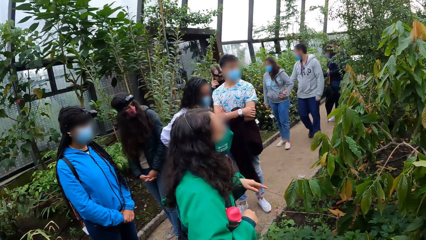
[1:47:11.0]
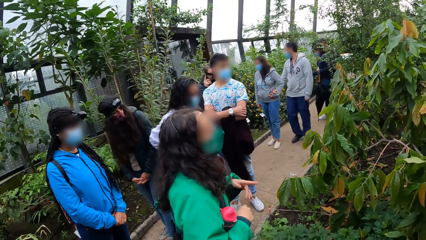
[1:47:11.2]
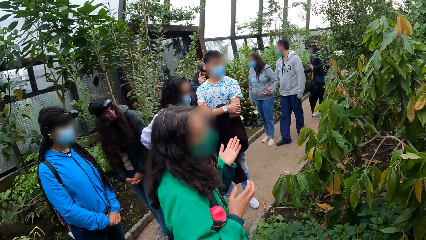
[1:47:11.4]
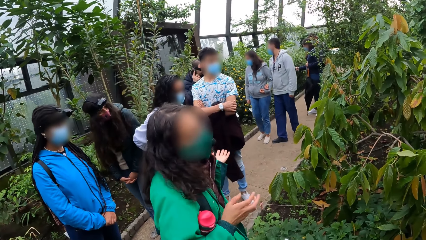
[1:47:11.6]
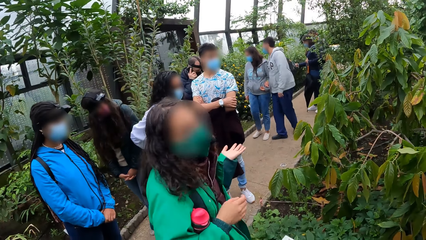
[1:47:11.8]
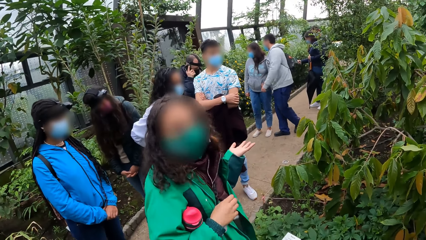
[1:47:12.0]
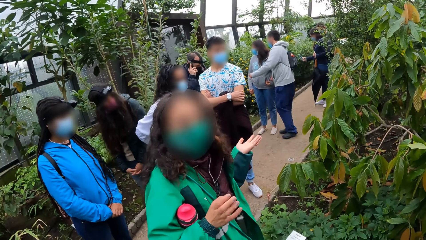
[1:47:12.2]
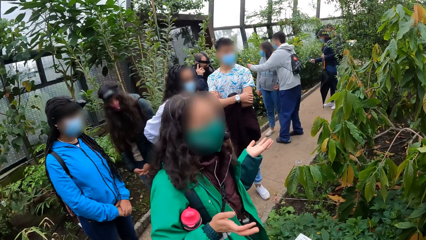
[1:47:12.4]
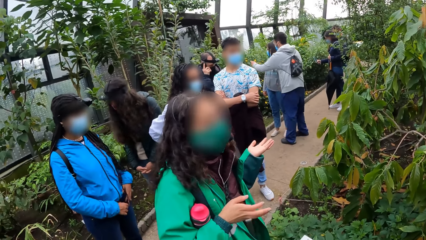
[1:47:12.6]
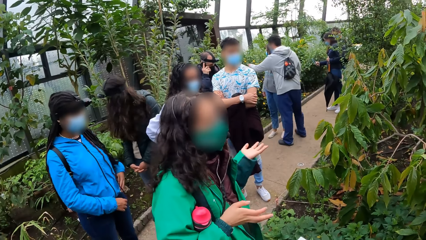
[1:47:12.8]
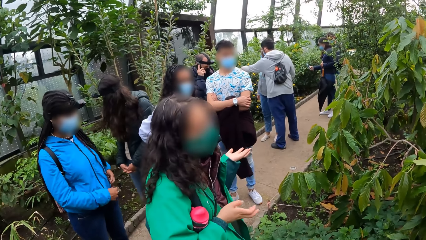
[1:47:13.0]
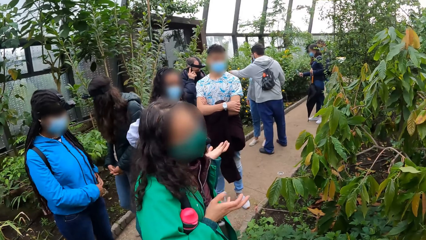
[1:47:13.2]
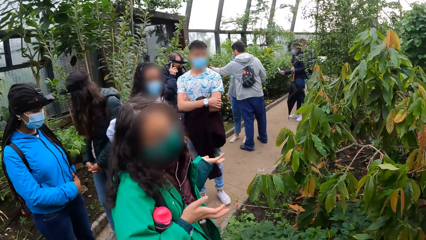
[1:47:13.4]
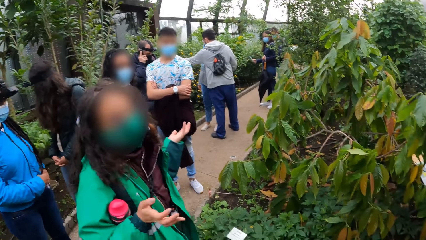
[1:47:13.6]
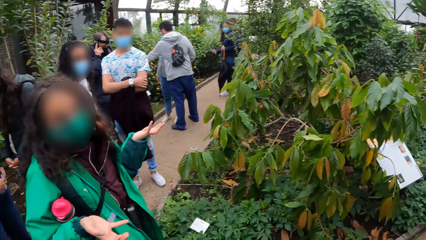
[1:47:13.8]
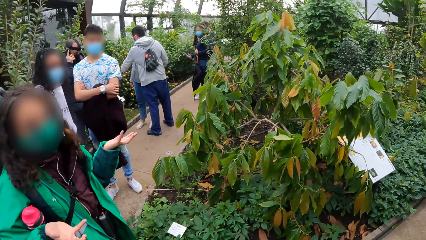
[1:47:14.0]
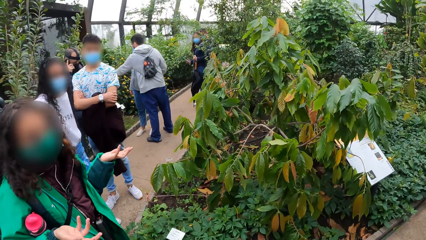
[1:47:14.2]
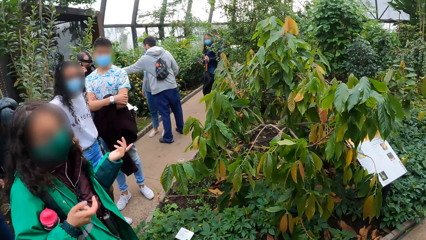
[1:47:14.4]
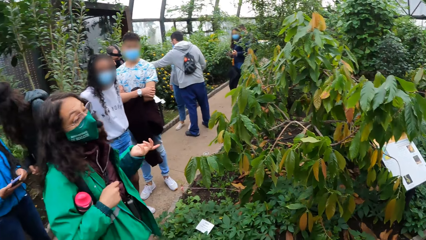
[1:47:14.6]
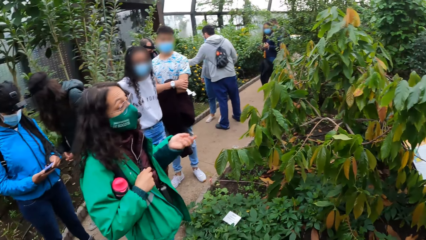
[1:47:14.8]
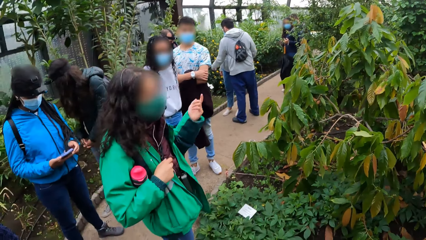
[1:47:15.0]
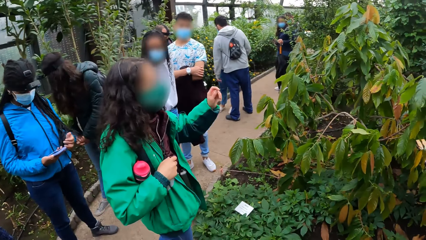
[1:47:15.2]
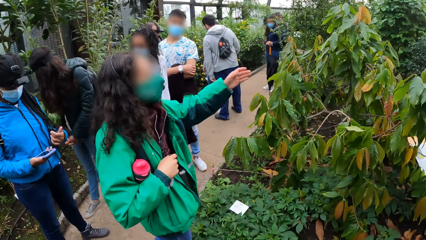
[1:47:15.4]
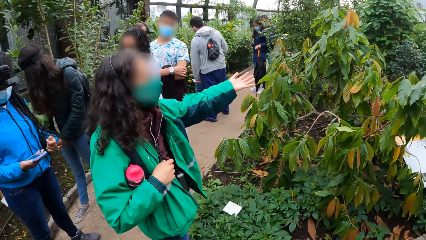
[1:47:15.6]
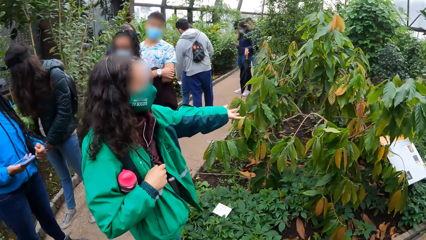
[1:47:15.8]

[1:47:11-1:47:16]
The camera wearer looks around the greenhouse.

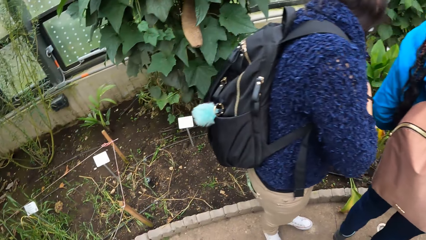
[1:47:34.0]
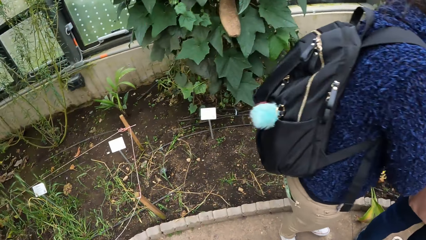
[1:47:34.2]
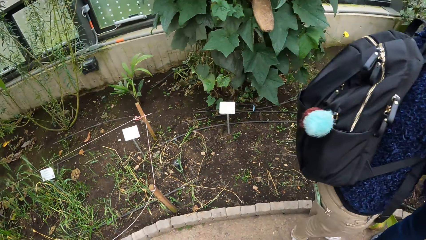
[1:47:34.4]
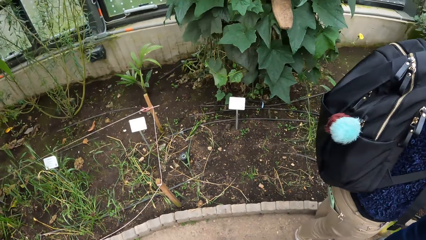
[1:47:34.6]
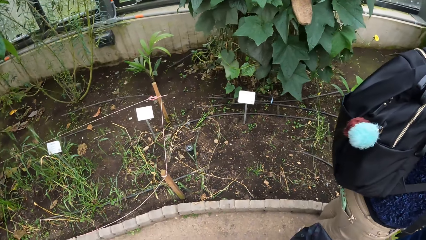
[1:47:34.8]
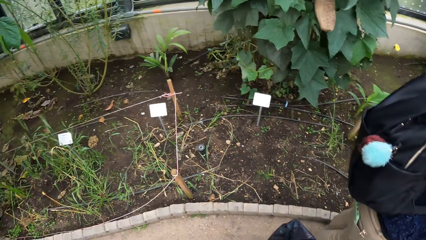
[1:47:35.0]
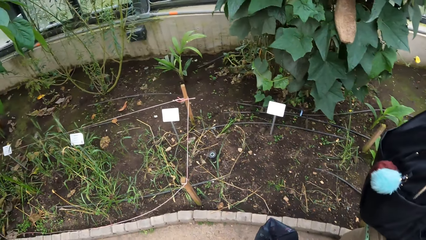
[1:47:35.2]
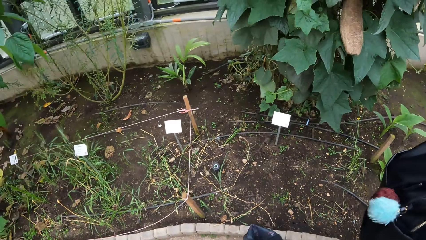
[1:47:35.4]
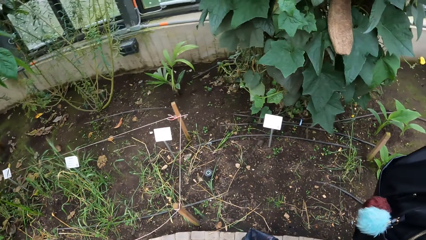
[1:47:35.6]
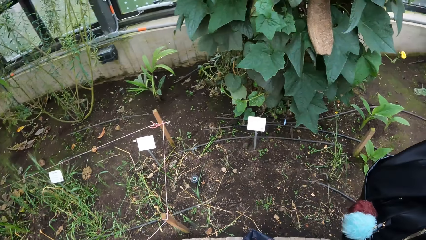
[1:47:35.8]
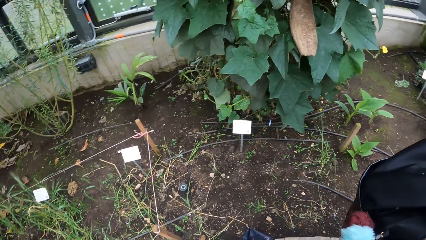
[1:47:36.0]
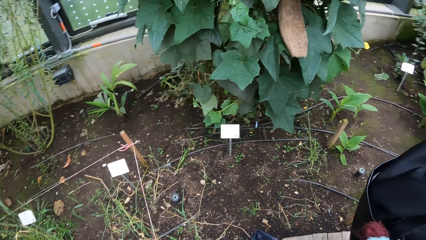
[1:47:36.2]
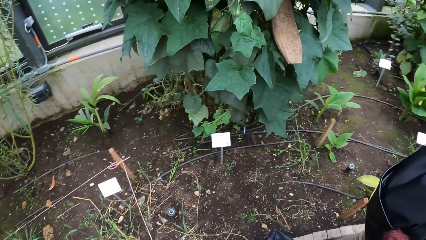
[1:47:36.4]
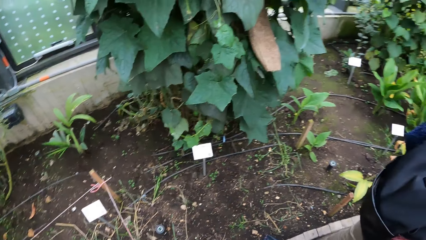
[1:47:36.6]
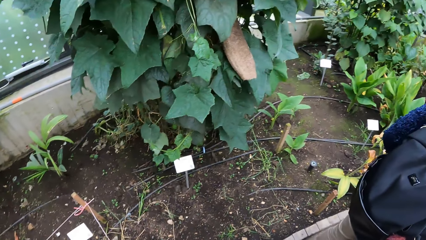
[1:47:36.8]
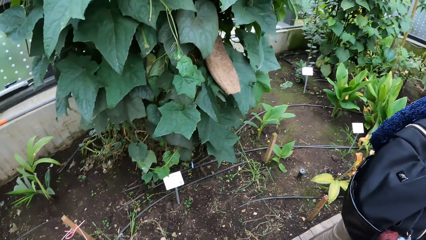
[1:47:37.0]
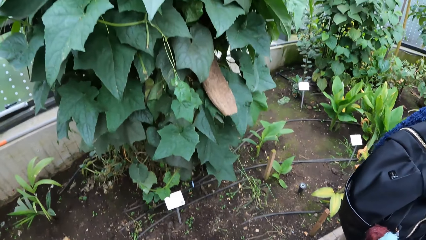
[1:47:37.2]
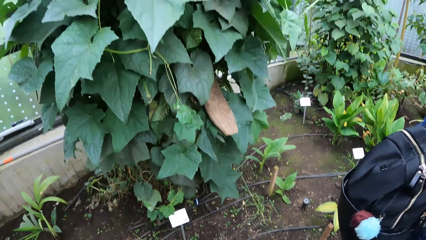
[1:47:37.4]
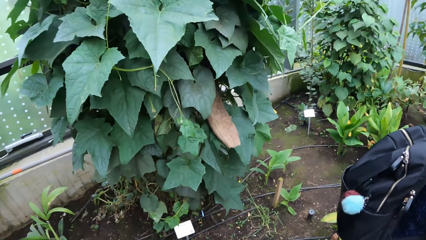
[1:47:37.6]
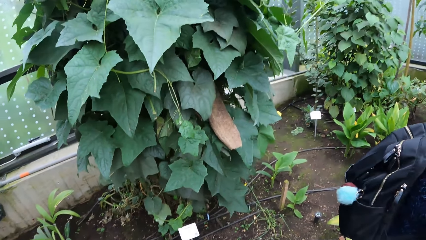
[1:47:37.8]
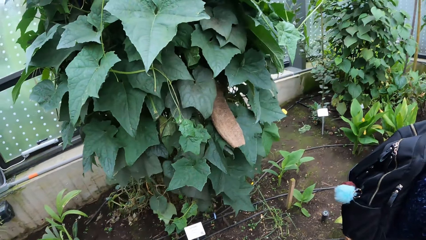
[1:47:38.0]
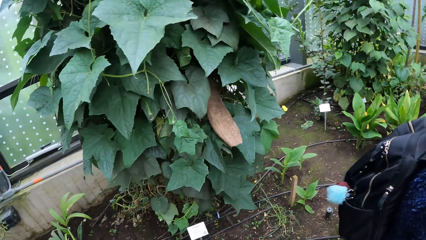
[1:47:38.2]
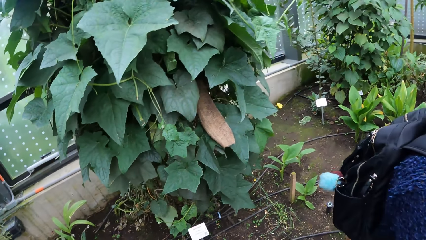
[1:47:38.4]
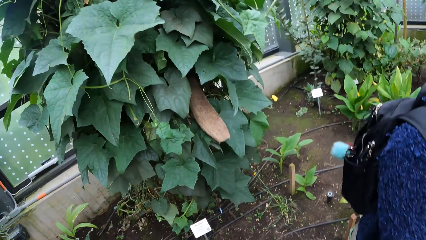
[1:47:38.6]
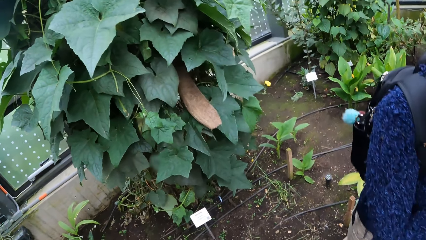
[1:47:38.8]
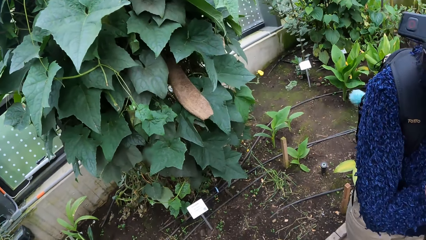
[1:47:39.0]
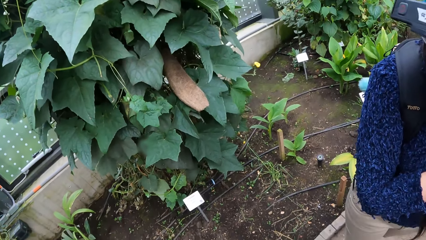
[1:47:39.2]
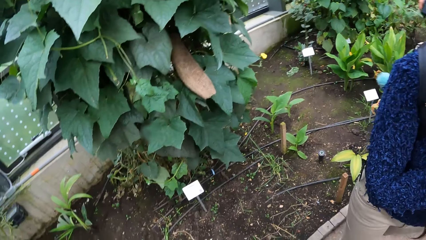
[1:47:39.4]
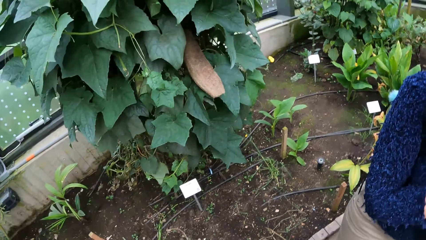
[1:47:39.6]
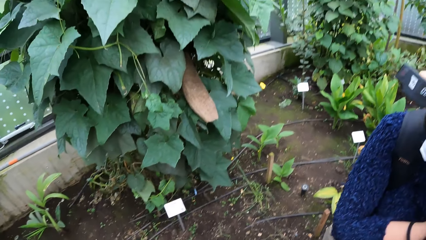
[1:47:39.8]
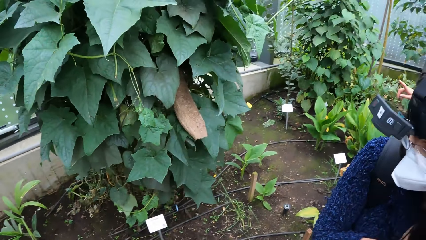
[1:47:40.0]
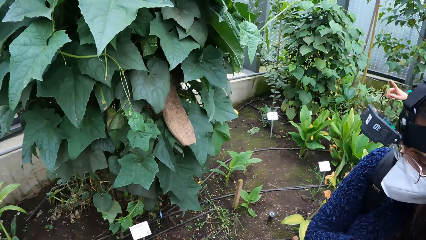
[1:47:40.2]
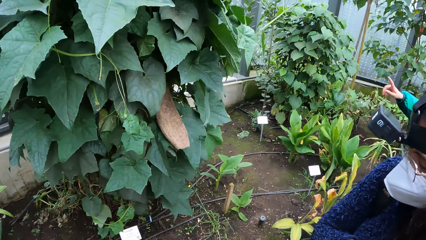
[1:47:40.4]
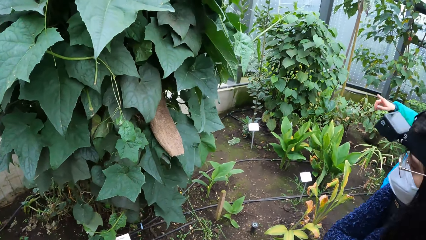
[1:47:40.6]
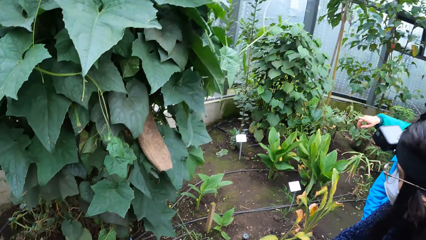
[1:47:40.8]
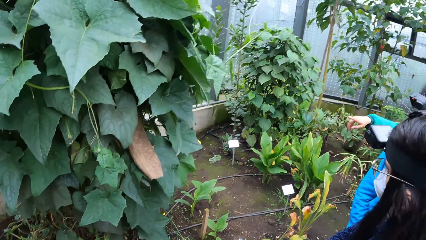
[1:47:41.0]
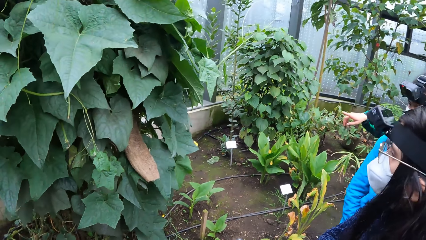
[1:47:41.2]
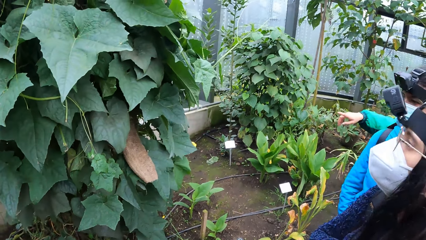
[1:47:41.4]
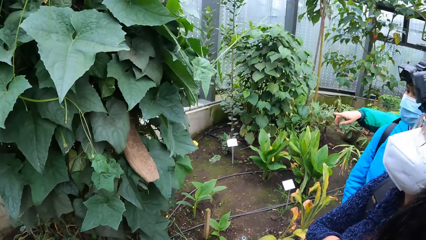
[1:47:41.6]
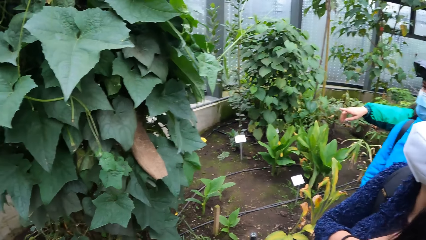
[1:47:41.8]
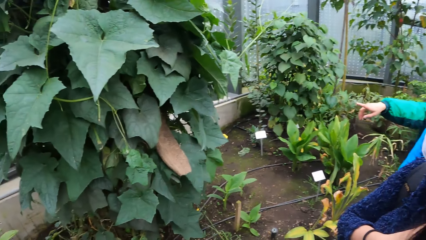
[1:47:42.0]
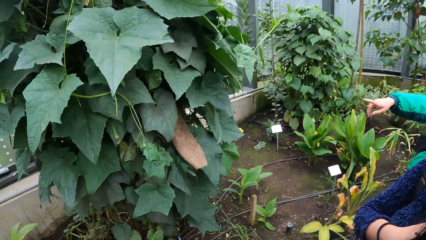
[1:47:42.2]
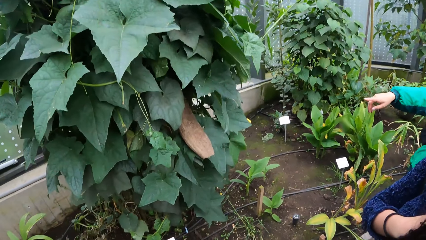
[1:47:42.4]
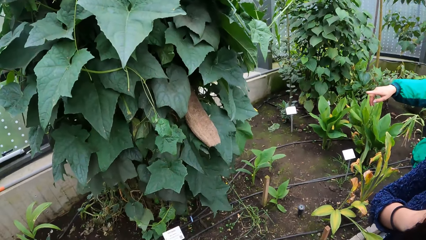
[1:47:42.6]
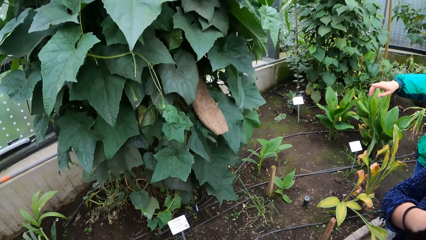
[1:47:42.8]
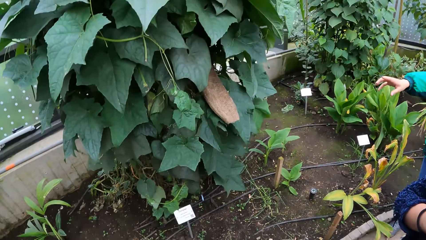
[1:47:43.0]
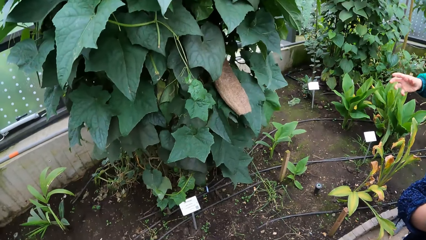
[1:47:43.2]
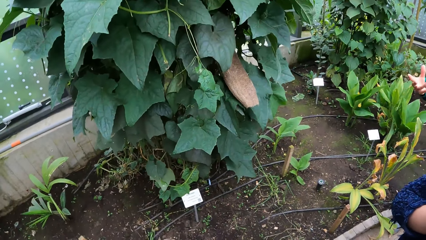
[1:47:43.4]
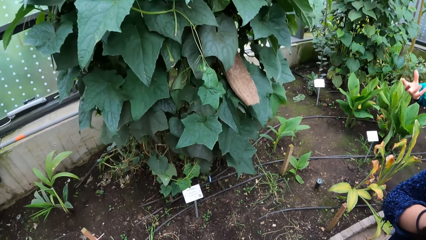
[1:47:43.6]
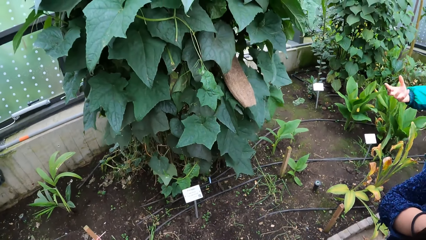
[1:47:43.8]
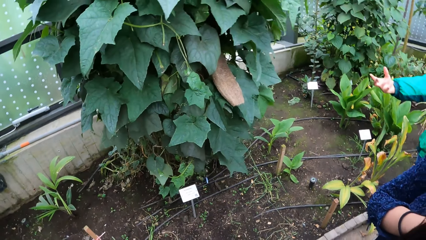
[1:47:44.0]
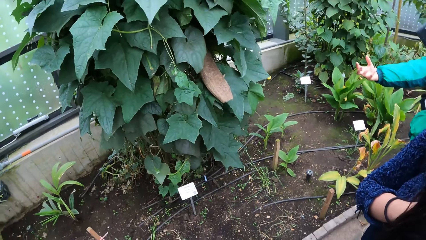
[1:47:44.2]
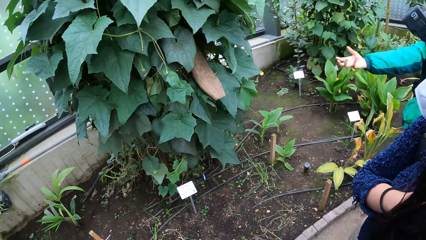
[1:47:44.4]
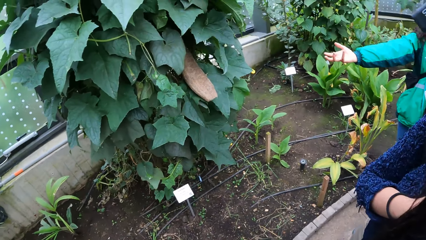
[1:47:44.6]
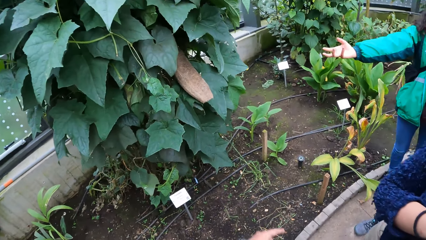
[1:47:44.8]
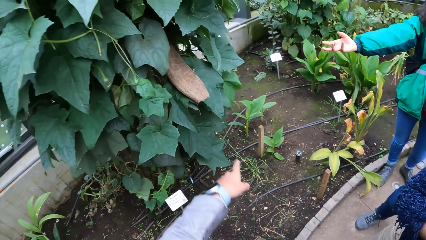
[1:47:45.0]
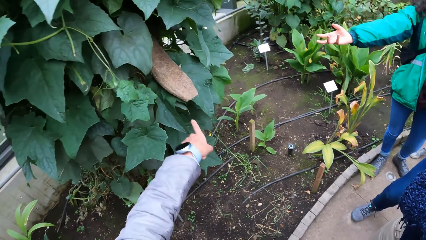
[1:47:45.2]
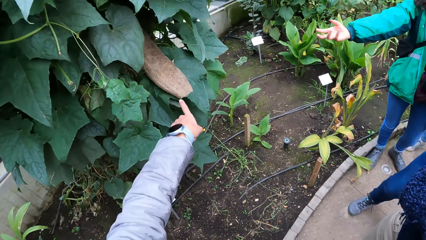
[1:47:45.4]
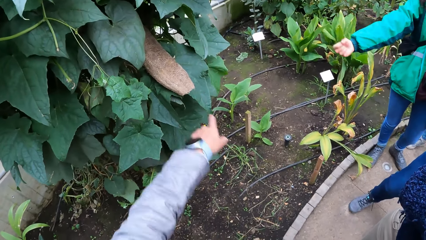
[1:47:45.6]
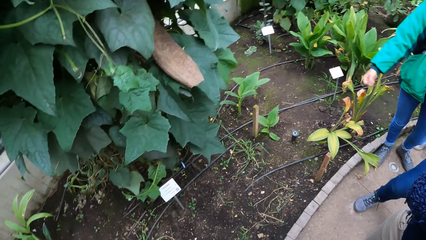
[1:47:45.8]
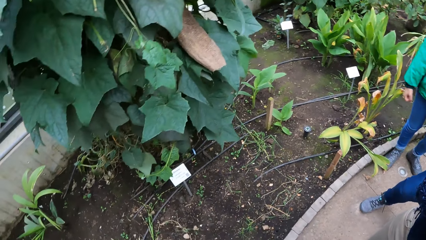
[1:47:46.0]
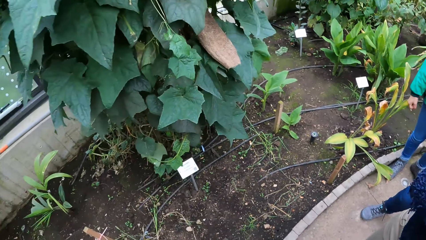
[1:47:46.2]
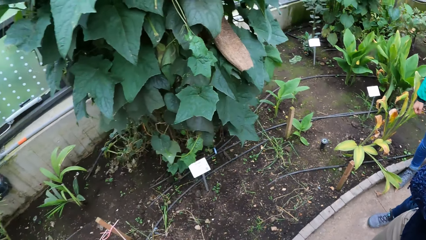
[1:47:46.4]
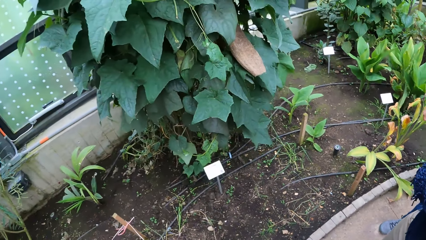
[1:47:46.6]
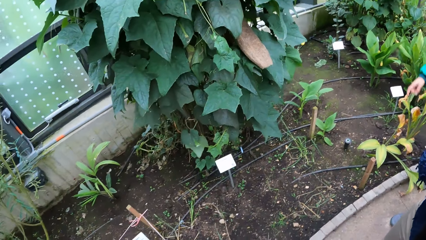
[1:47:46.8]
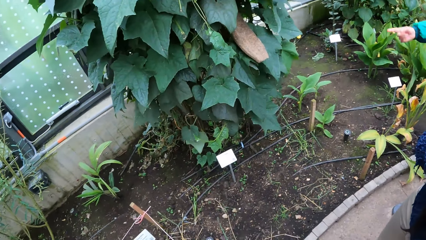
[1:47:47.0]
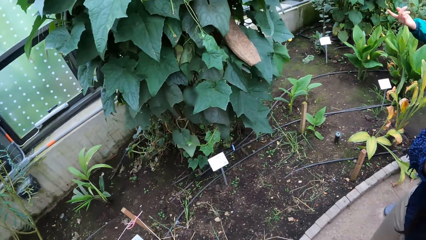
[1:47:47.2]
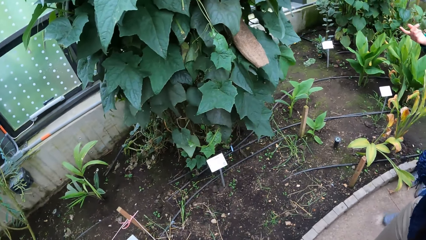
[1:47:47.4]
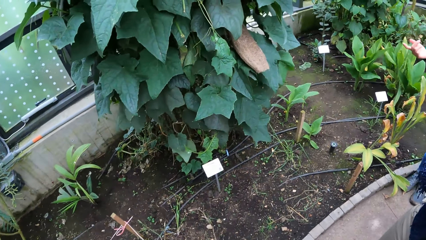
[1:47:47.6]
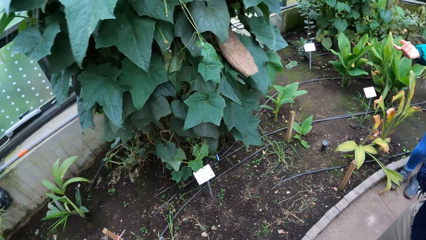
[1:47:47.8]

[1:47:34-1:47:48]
The camera wearer looks at the plants. He gestures with his hand.
